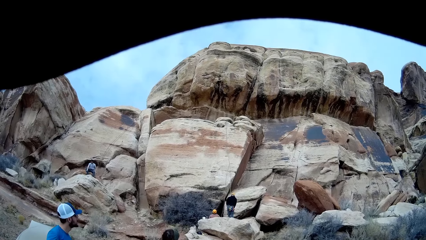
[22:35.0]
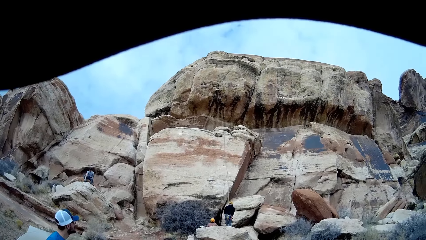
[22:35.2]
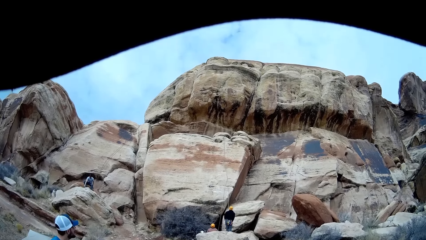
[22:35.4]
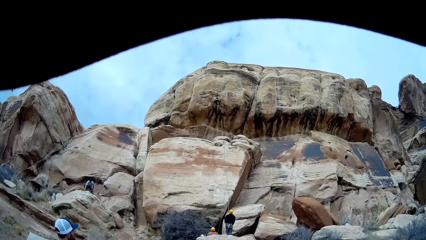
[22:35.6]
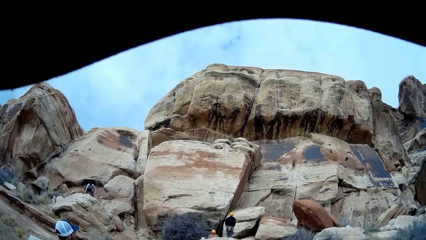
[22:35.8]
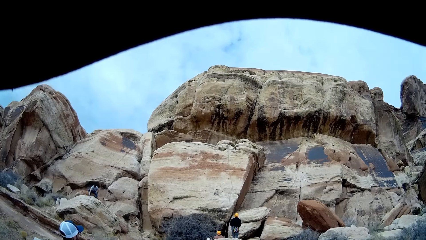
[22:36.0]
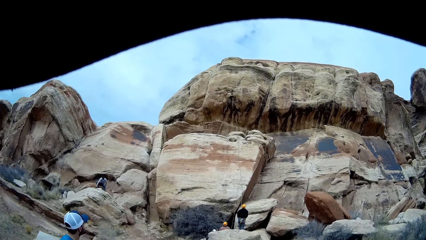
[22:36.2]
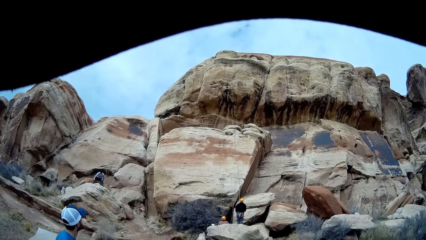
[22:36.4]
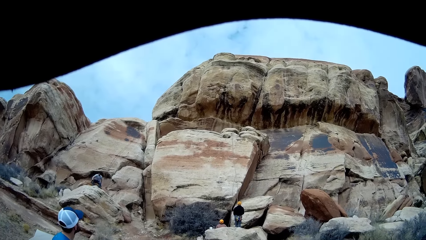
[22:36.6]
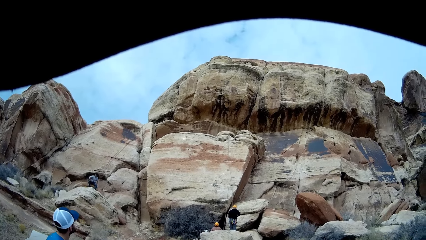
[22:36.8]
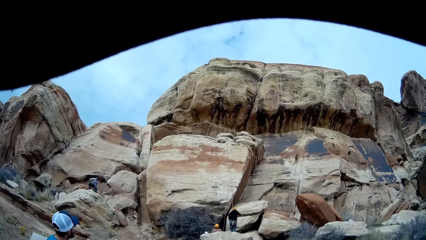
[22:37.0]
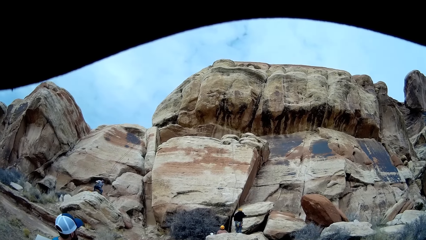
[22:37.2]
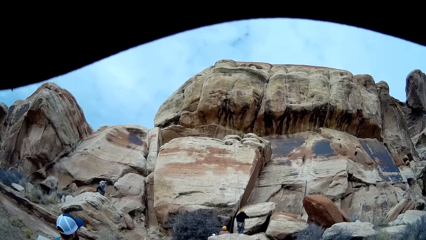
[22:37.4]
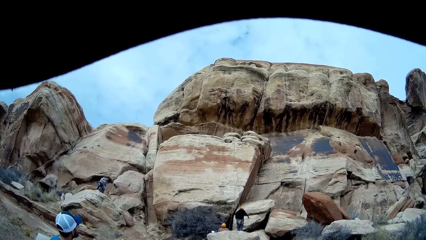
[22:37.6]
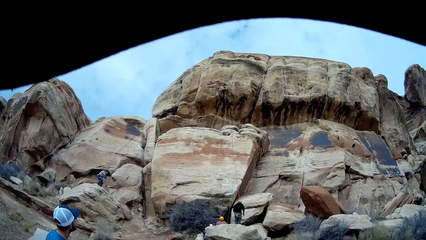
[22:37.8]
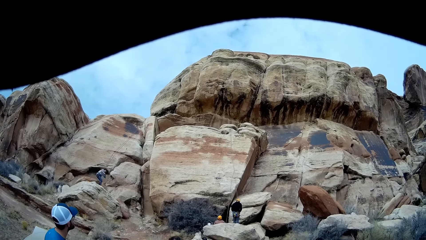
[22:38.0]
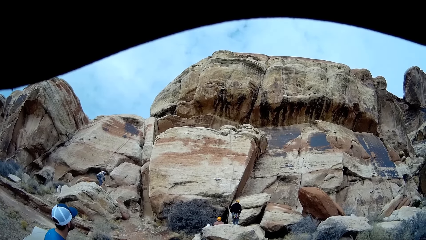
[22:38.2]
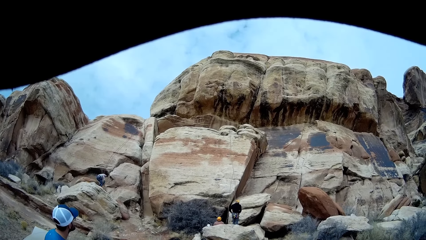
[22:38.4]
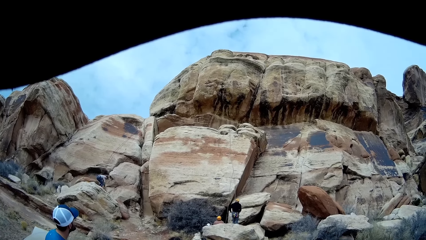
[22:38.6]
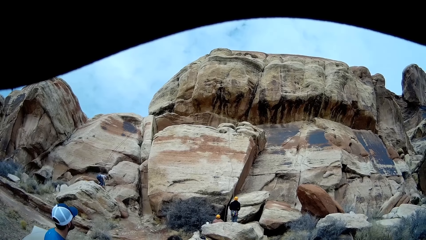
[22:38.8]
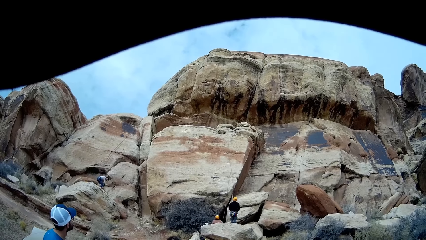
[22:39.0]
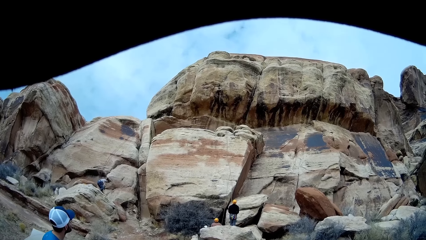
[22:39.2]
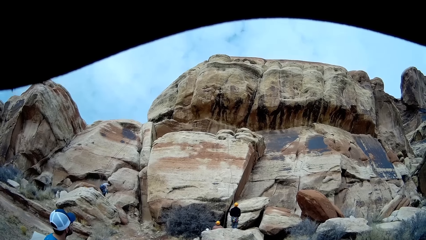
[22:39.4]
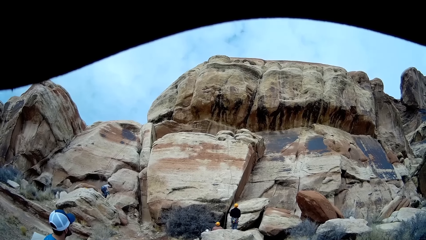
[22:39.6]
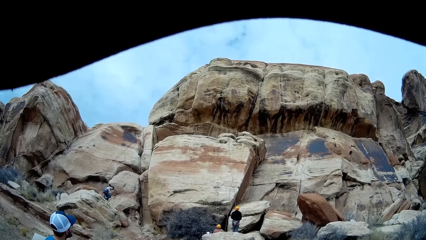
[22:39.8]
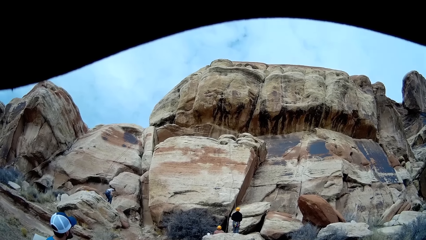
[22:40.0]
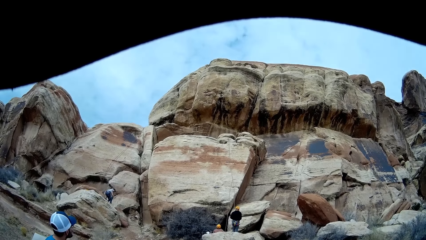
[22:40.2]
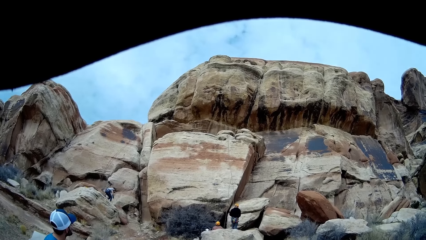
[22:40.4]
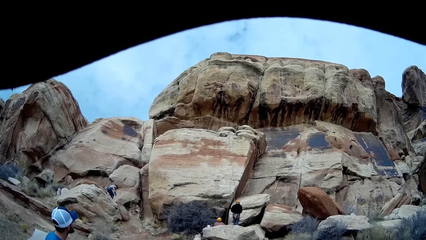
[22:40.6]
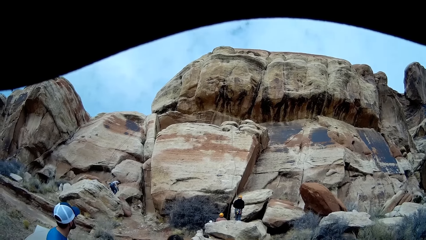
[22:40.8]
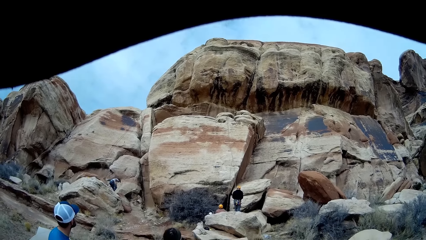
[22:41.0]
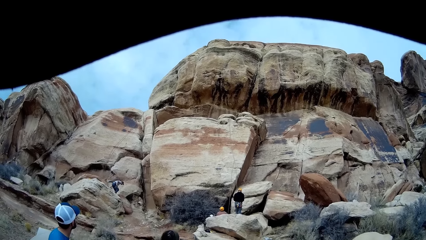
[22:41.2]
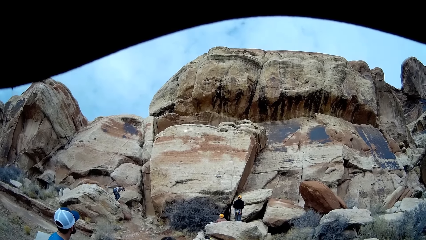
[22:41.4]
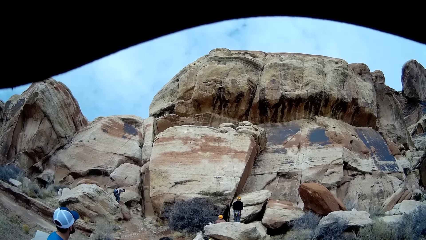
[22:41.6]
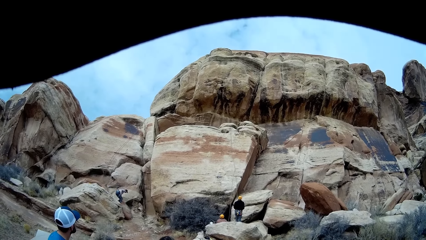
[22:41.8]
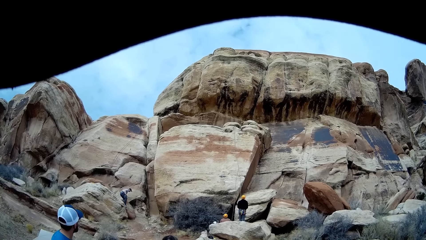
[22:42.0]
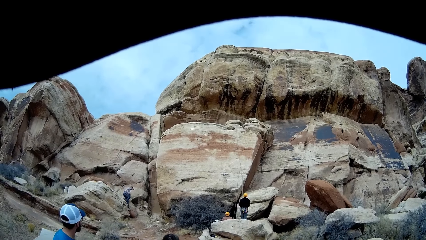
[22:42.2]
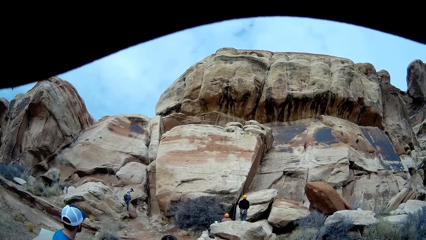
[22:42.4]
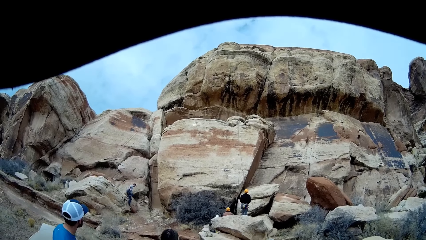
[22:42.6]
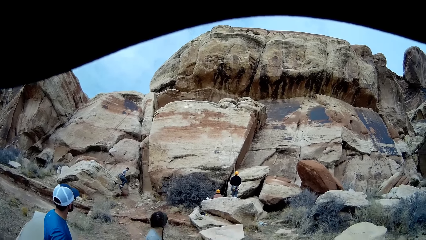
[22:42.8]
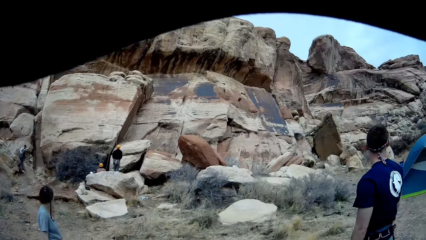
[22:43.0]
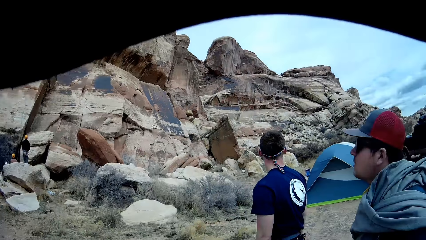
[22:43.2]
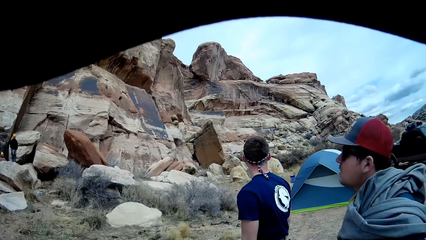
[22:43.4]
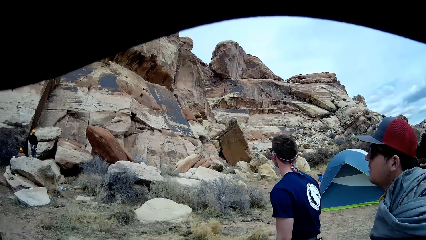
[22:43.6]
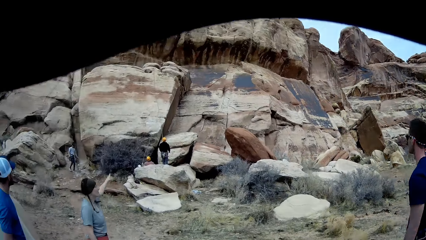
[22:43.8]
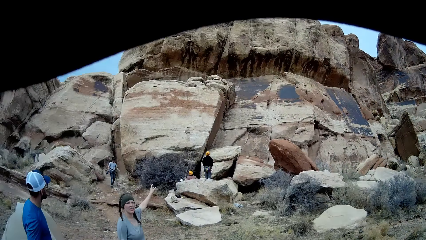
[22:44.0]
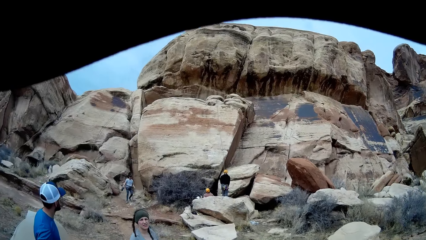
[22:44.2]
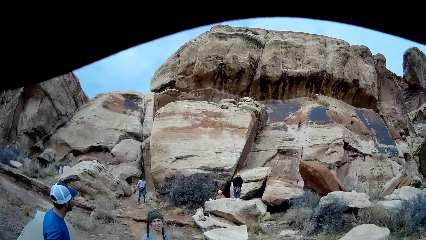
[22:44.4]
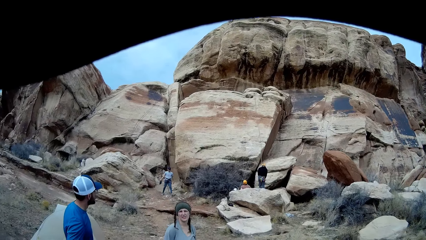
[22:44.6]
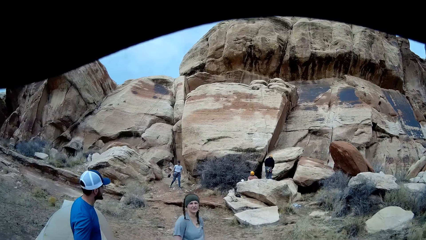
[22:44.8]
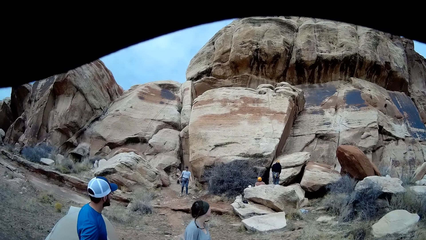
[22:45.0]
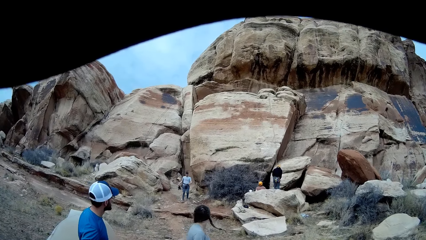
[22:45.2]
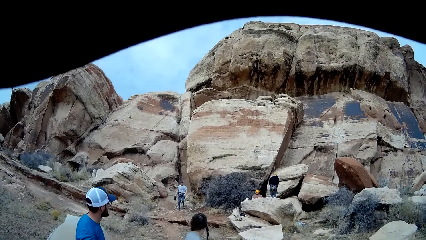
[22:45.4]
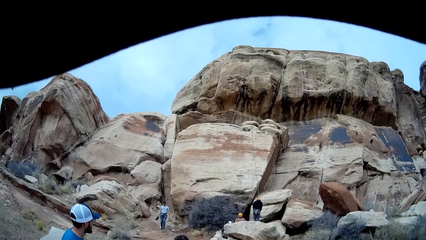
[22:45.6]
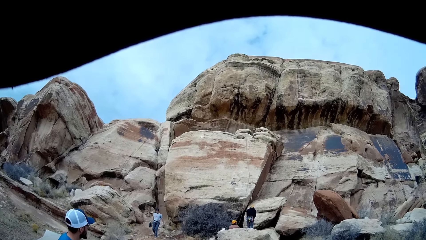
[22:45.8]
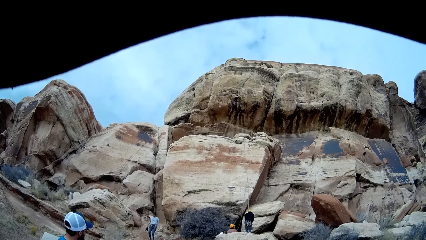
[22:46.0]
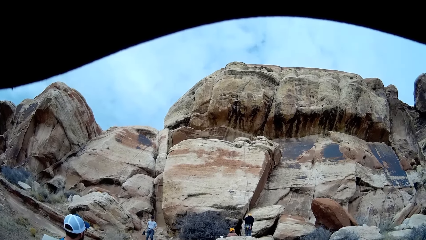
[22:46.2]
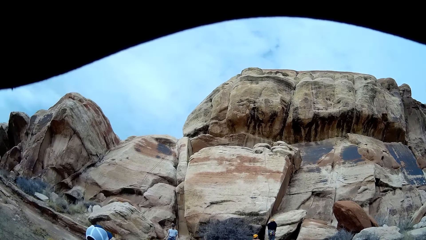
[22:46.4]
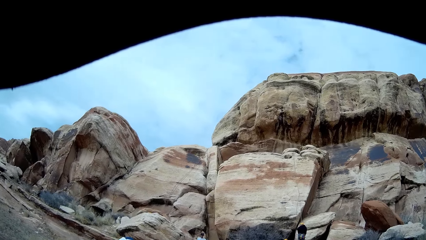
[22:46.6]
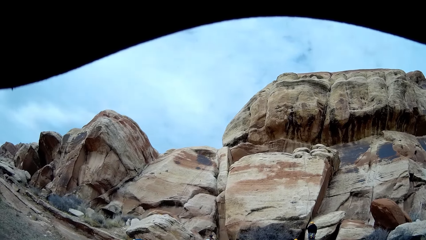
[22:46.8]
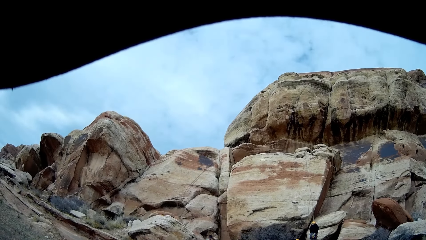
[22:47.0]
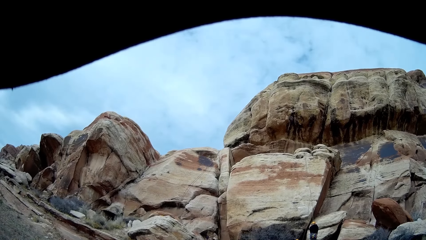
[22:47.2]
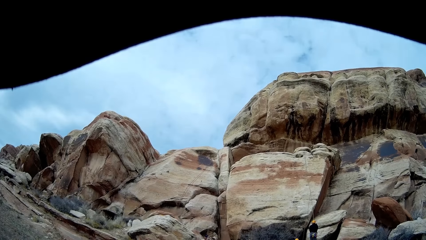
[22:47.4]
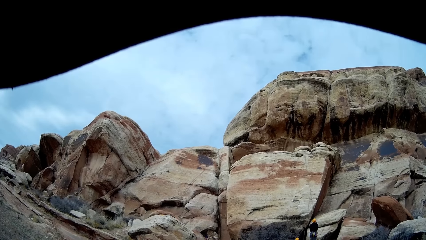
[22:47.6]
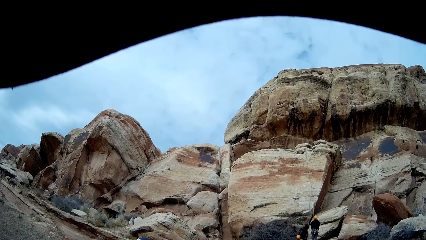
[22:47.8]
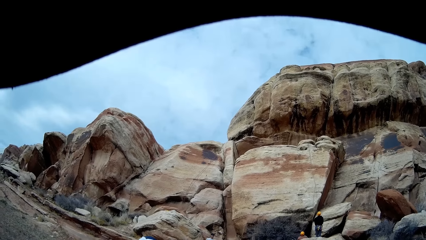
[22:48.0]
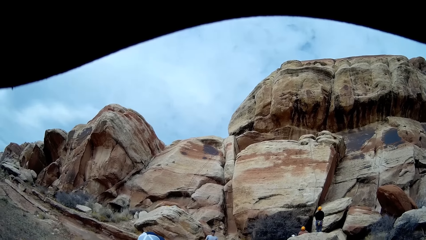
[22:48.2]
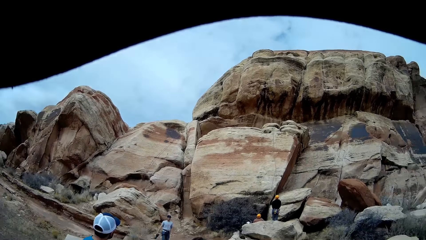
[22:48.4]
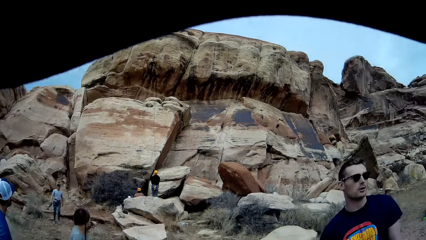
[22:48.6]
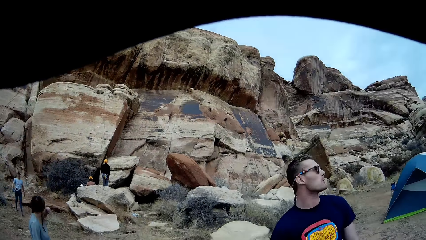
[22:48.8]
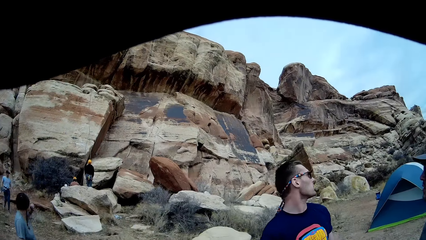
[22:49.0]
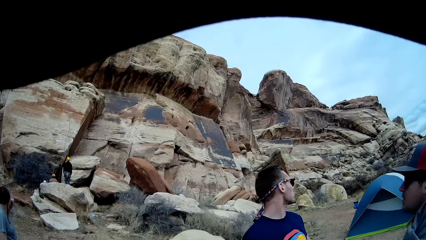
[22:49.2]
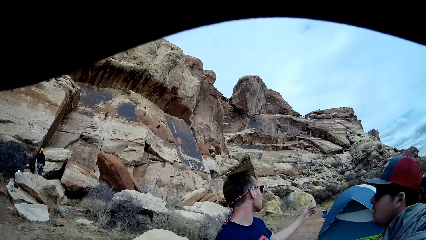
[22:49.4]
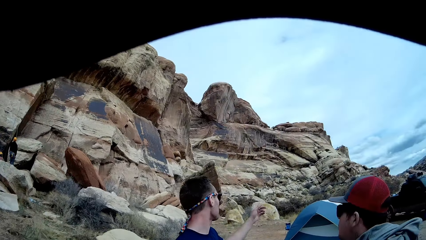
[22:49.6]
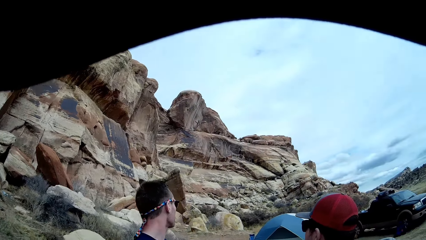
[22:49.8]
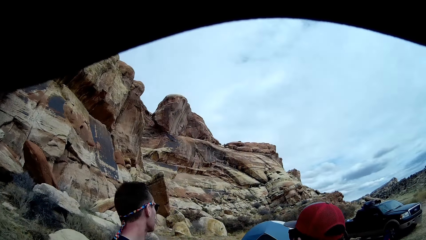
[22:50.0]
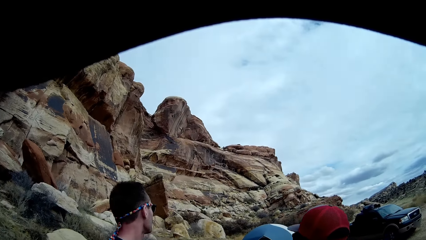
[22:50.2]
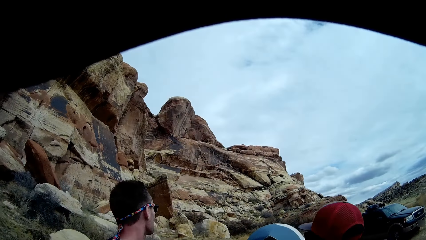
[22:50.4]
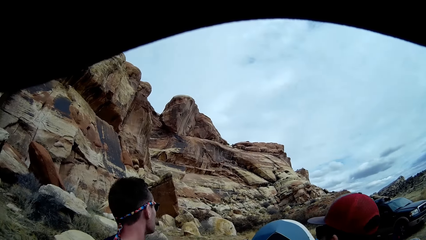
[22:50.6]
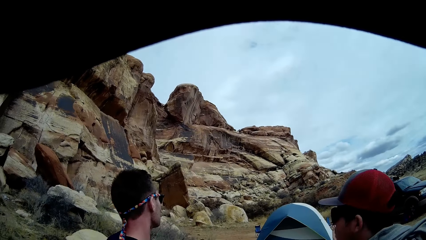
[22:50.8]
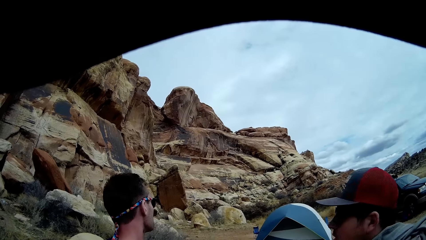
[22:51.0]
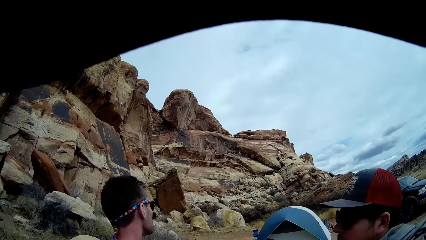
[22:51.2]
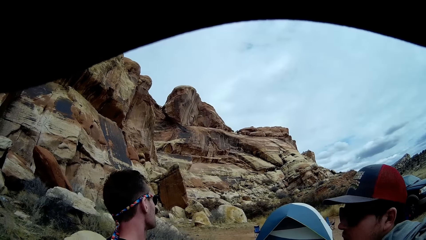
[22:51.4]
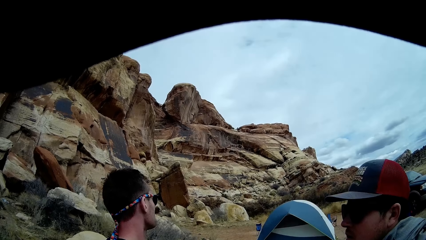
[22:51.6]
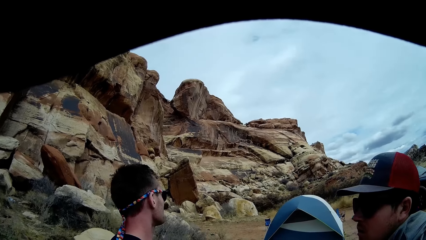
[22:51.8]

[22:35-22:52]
A man lowers a leg. The man picks up something, stands up and walks down the rock. Another man moves a hand. A person lifts a hand. Another man turns to the other side and moves a hand.
